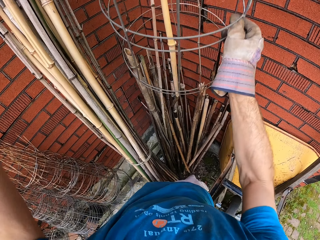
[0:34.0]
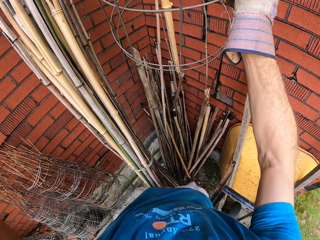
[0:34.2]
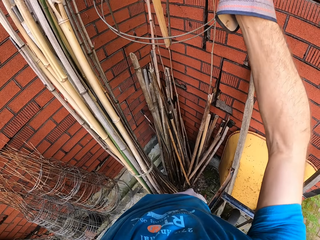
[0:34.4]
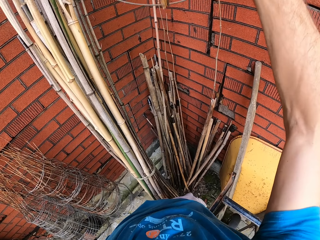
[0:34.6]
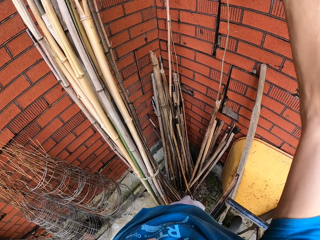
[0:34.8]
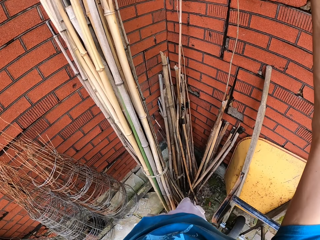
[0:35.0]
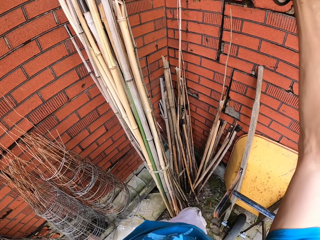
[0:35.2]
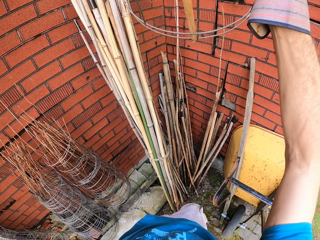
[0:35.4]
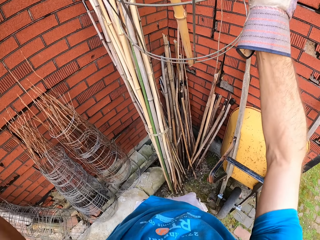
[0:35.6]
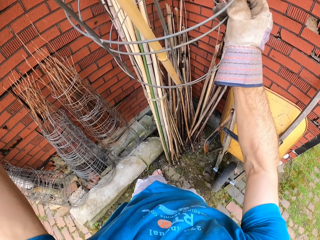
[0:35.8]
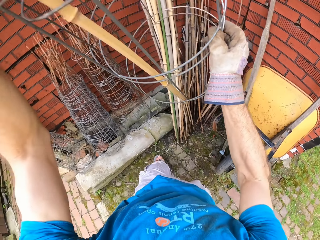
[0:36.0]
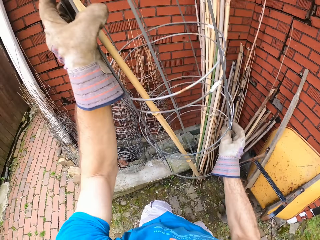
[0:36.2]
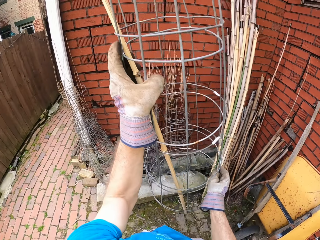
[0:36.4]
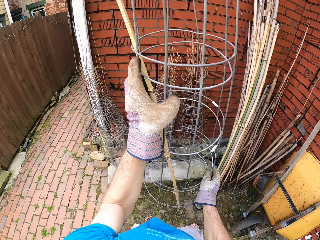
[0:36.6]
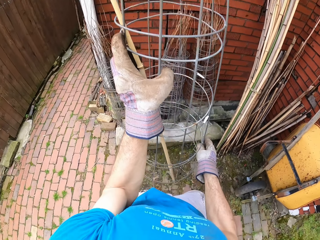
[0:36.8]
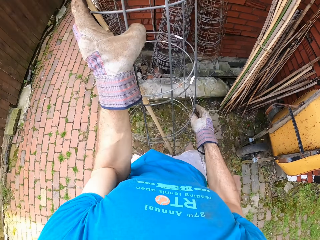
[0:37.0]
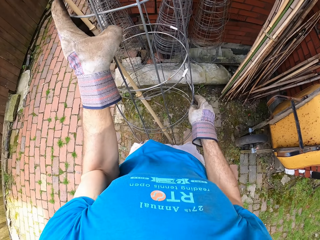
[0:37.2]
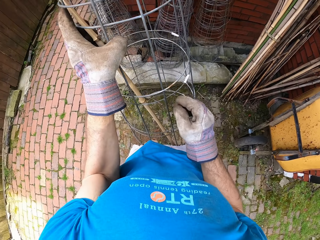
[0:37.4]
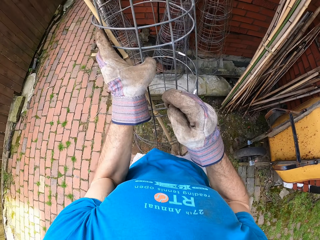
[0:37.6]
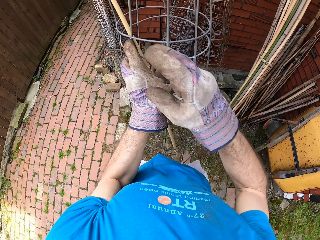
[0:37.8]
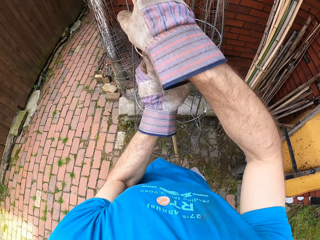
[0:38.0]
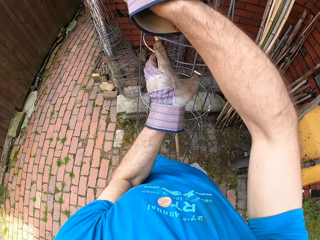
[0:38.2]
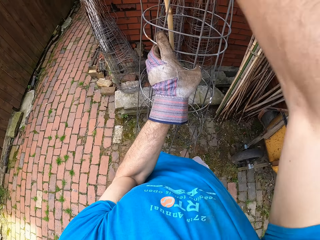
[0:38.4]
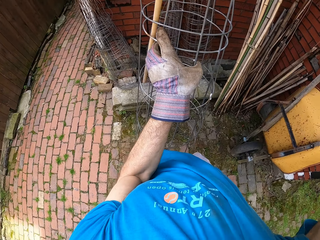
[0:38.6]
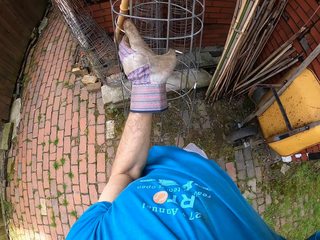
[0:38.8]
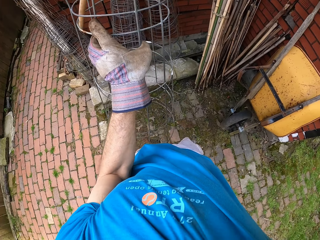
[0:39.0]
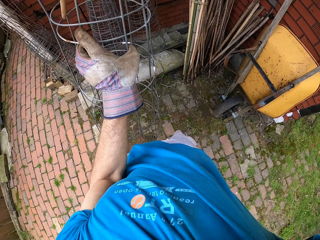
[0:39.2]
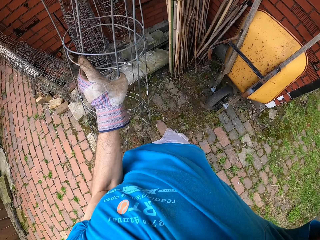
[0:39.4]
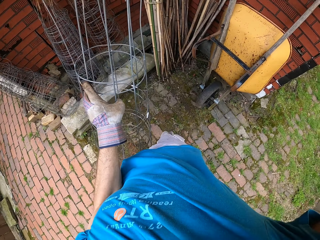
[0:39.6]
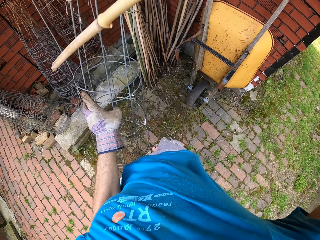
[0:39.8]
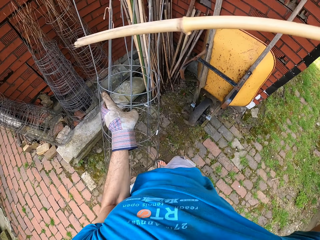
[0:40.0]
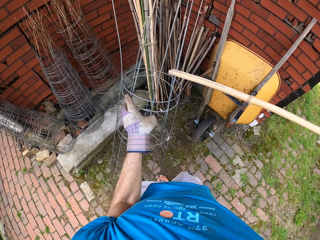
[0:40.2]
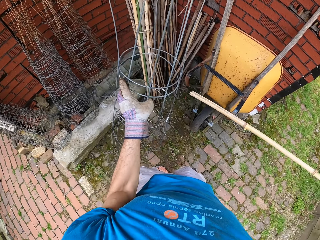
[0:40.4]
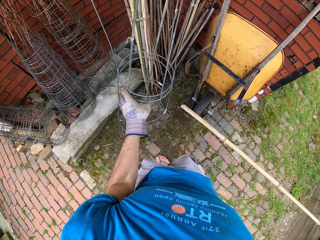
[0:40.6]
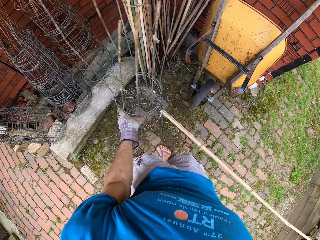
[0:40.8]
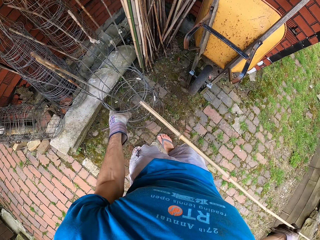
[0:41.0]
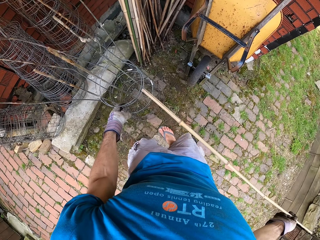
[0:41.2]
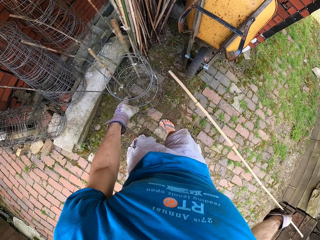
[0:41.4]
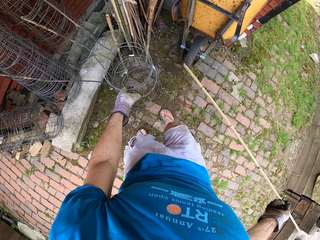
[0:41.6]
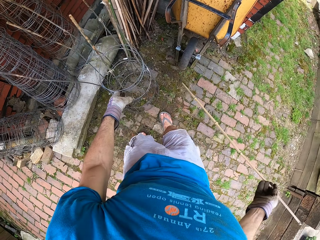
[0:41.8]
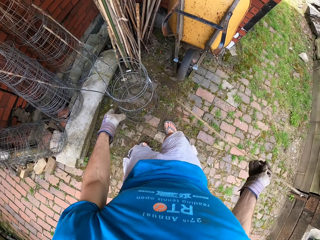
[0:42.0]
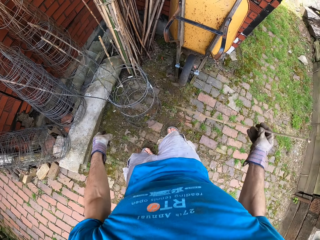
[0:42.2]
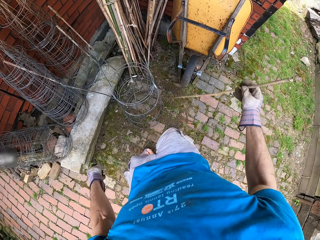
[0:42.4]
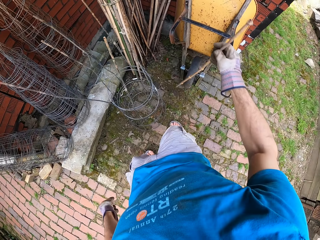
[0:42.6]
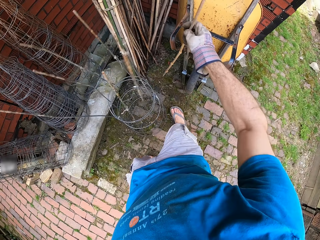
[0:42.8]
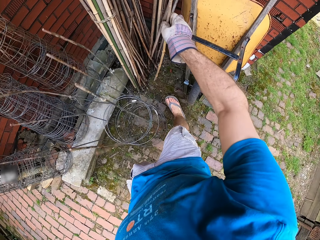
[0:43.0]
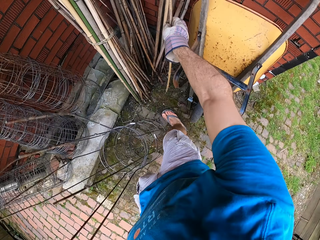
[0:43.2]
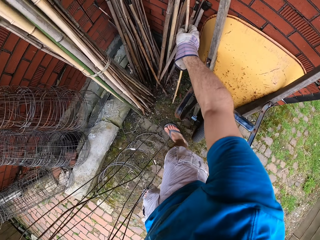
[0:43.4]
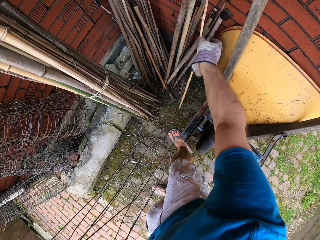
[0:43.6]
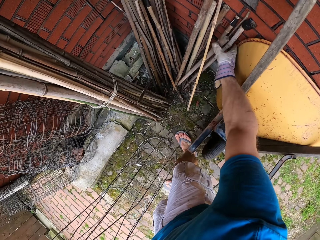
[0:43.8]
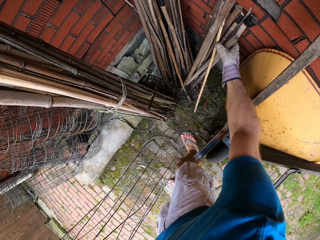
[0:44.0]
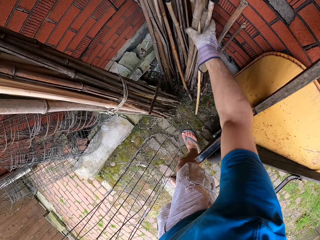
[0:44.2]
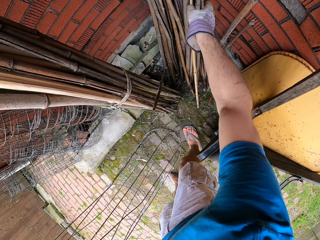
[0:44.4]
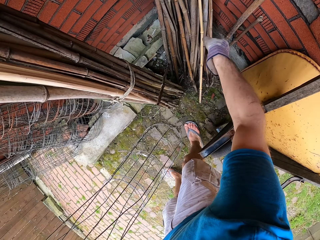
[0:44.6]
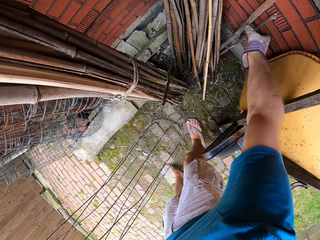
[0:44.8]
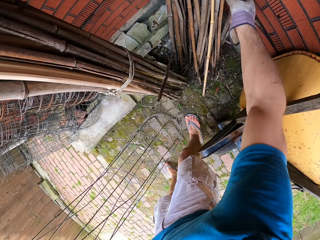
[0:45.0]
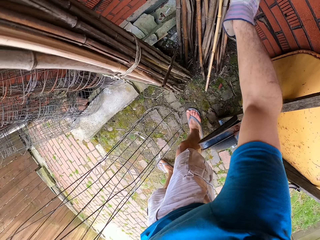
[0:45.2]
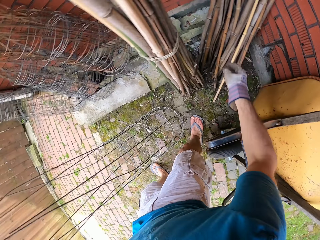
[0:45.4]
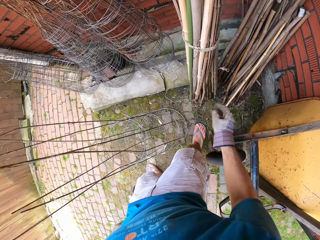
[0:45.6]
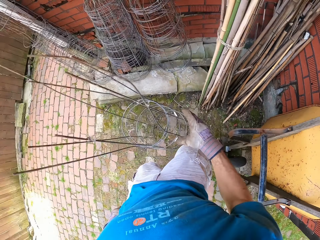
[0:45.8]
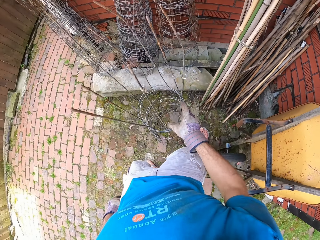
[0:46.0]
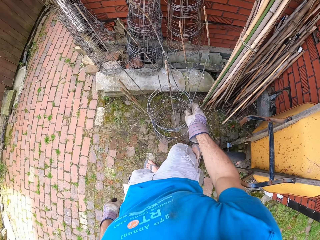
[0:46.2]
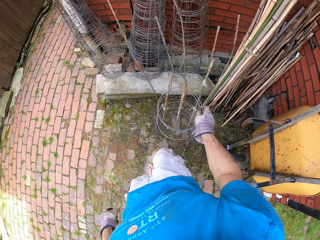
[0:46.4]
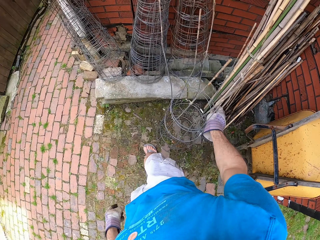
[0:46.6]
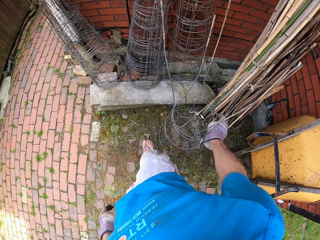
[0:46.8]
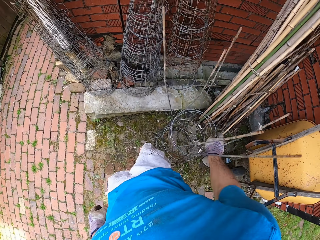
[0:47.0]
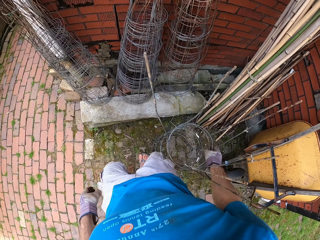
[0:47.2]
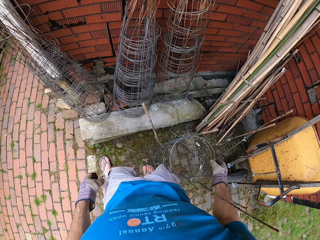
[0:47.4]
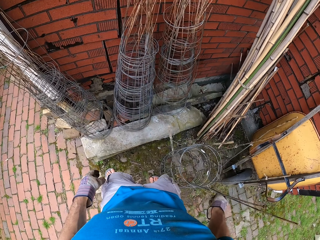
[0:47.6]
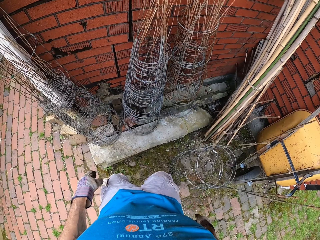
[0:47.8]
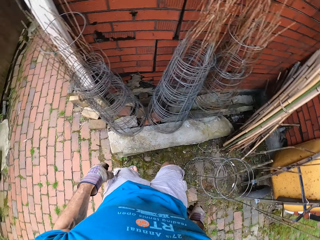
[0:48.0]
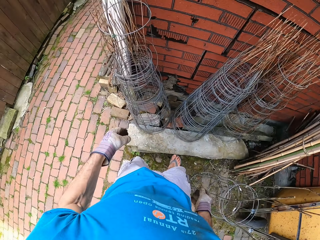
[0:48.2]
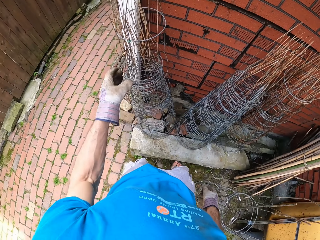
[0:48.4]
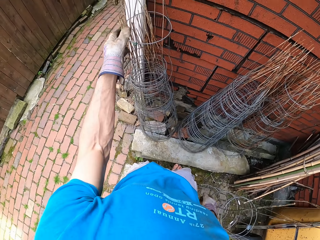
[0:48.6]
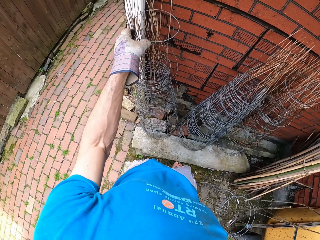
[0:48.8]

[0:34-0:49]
The camera wearer removes a stick from the steel bar. They hold the rod. They drop the steel bar on the floor. They drop the stick. They place the rod on the wall. They place the wire on the ground. They touch the steel bar.

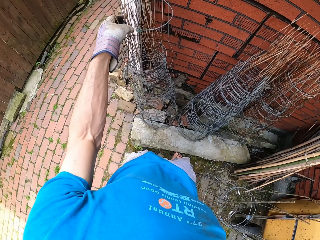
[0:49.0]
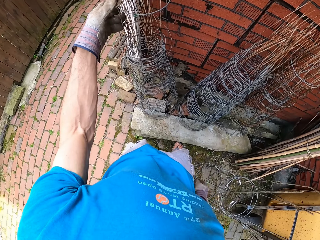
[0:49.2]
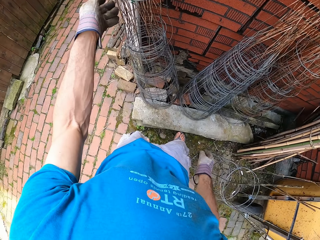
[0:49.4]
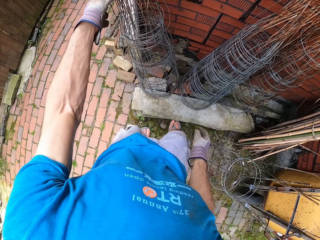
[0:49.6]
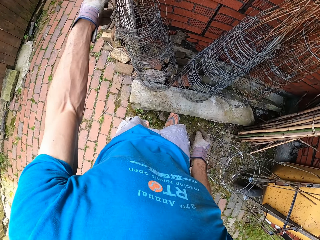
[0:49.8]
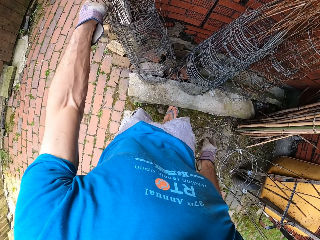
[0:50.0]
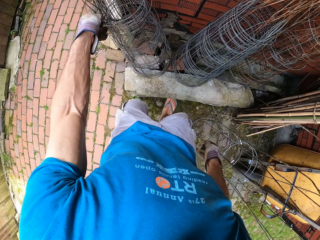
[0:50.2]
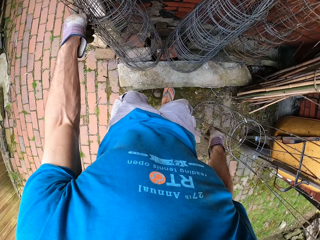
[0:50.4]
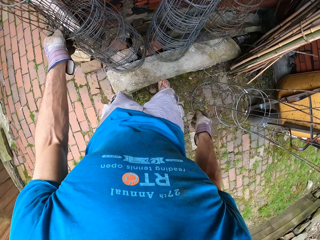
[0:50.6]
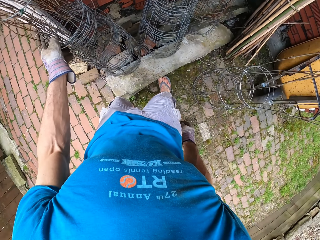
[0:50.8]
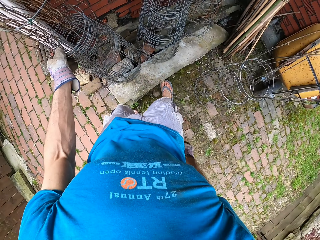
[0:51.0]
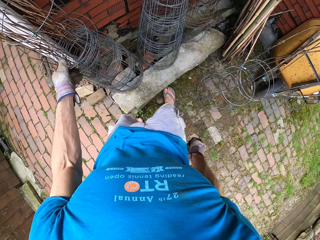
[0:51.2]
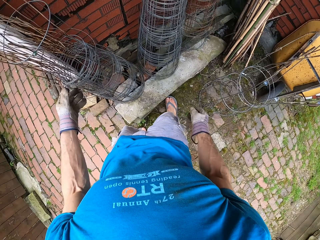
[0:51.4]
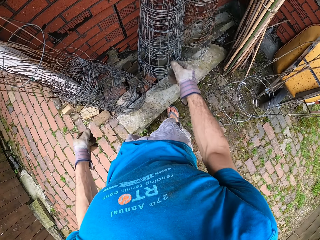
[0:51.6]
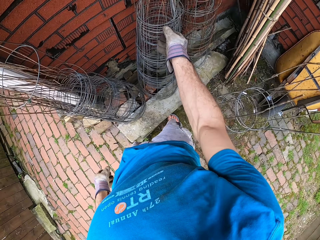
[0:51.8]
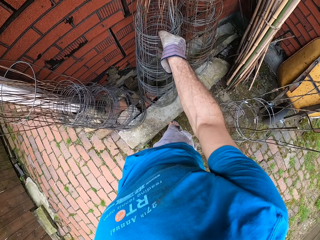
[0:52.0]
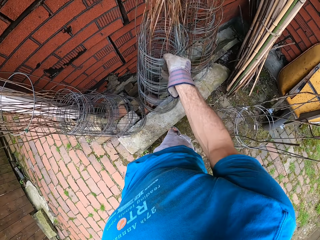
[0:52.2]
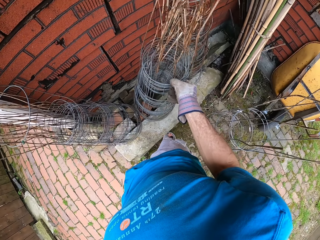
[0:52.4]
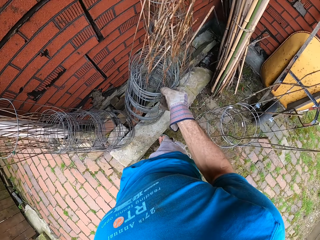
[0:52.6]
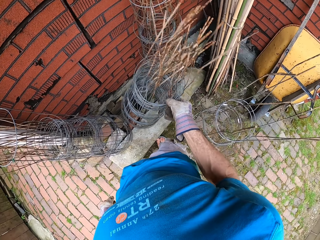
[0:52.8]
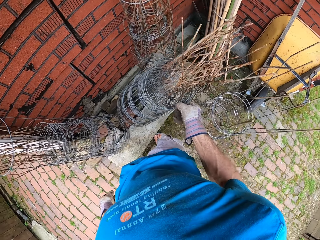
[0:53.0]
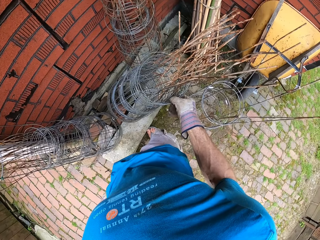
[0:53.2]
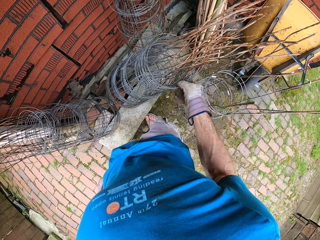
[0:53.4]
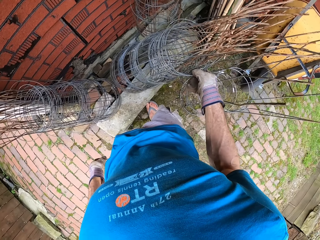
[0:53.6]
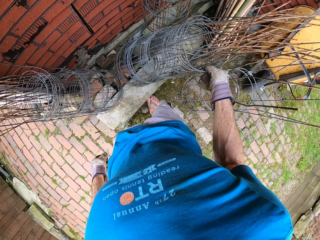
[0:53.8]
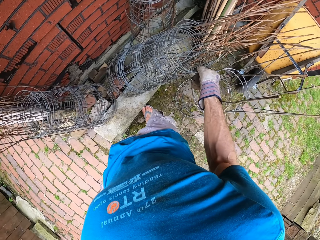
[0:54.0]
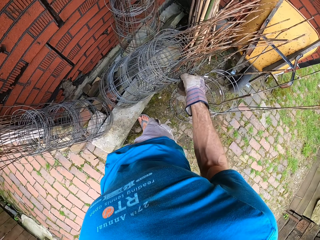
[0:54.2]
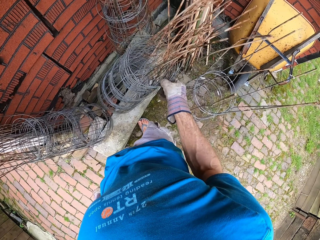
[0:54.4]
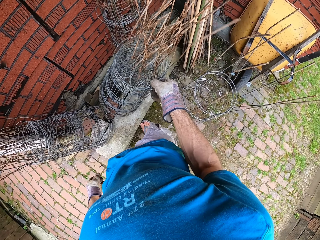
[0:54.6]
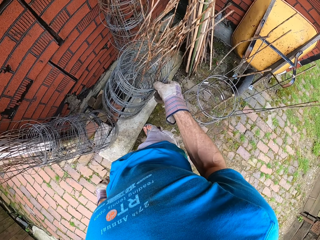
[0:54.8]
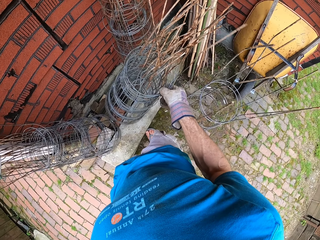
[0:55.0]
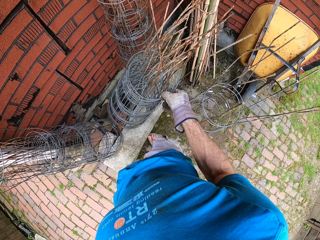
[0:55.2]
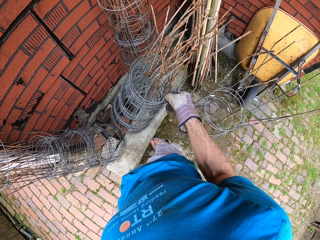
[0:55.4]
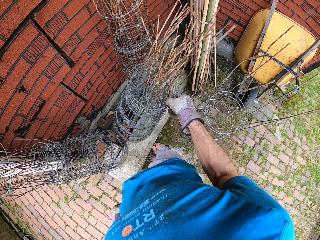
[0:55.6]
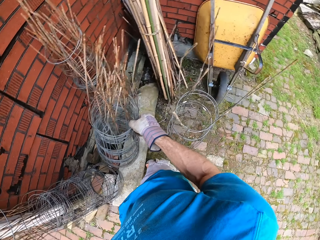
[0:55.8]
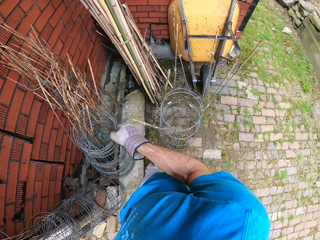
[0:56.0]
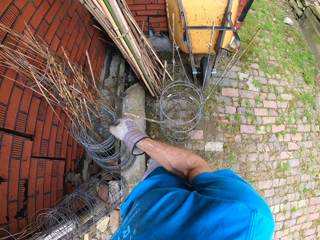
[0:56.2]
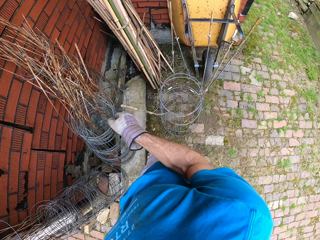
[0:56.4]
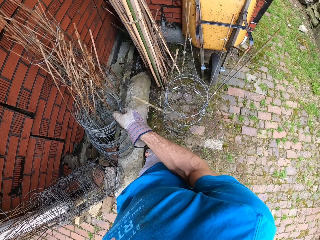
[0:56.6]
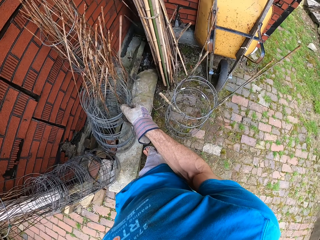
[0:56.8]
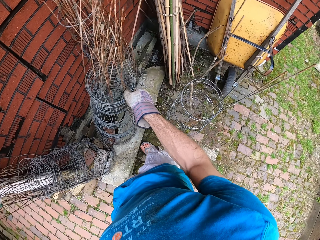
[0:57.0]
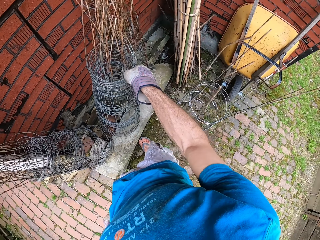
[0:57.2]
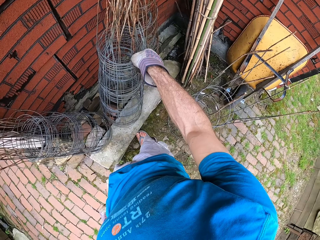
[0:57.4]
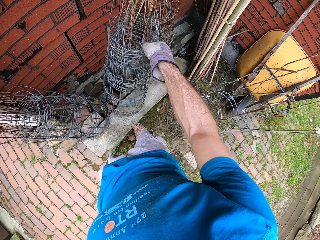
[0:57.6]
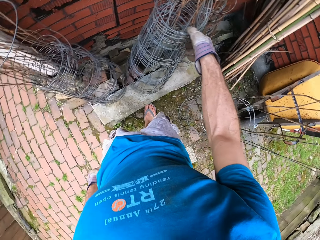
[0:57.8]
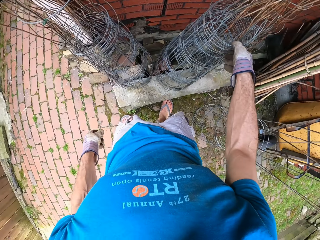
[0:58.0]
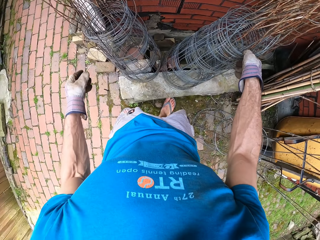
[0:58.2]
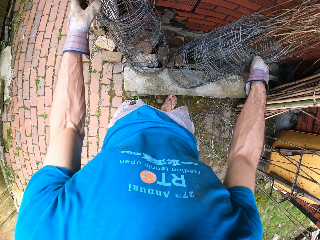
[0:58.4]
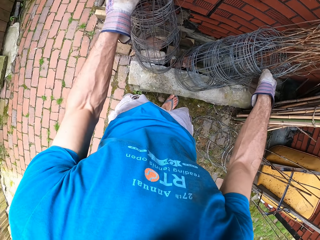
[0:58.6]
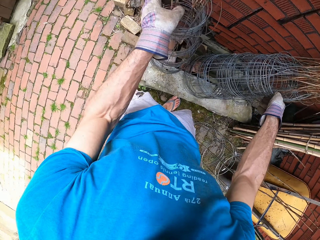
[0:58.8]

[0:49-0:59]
The camera wearer moves something.
